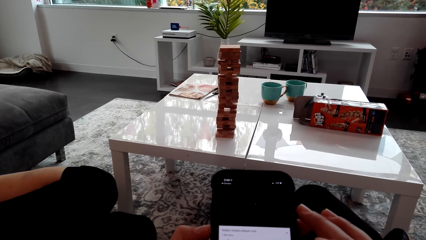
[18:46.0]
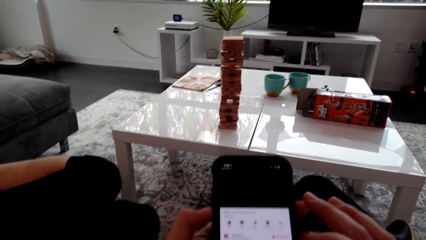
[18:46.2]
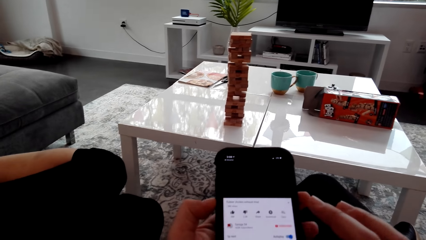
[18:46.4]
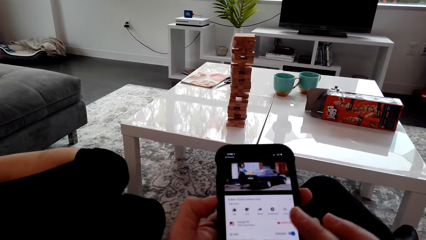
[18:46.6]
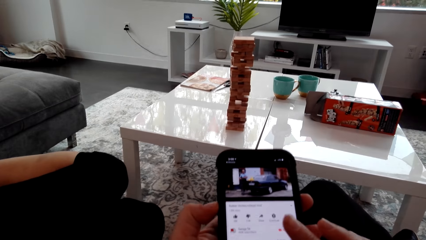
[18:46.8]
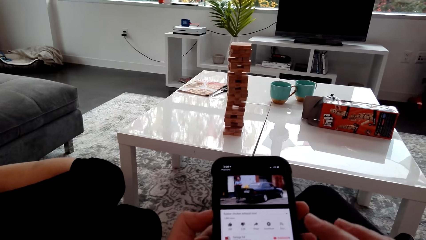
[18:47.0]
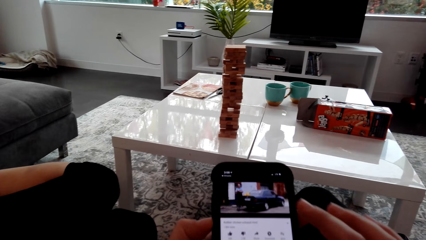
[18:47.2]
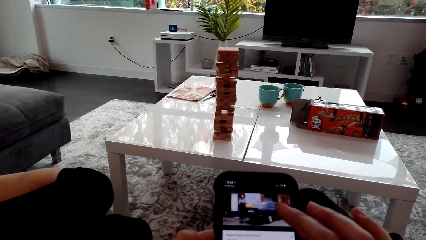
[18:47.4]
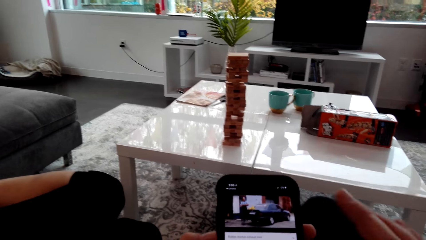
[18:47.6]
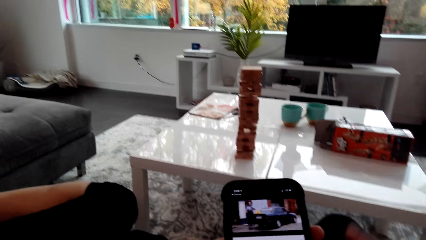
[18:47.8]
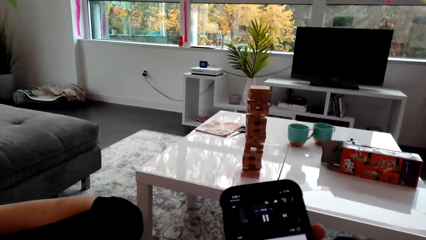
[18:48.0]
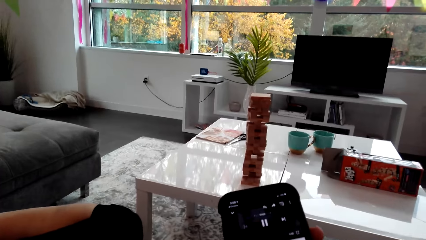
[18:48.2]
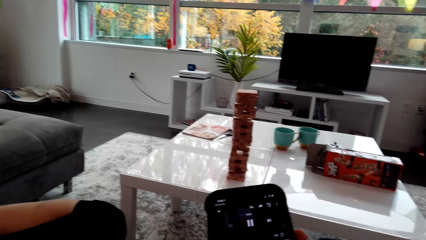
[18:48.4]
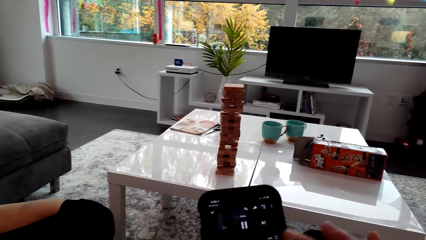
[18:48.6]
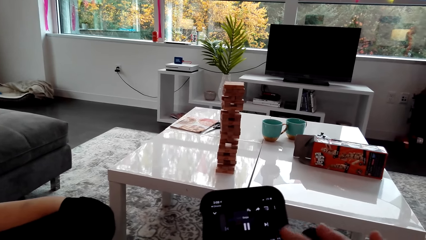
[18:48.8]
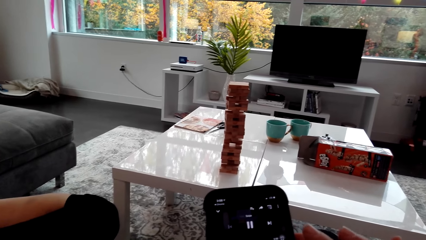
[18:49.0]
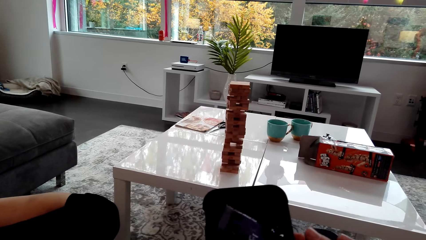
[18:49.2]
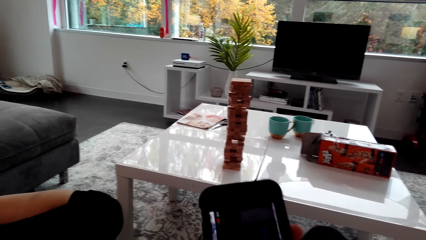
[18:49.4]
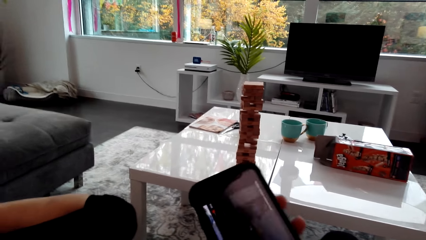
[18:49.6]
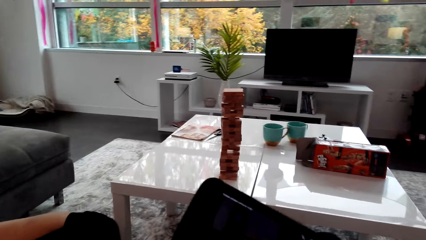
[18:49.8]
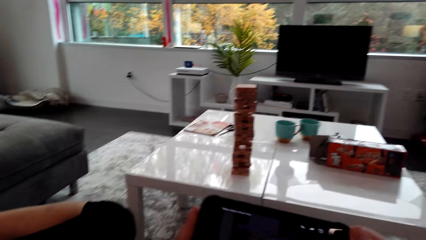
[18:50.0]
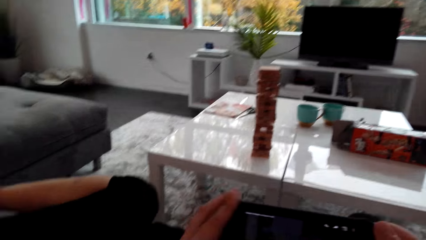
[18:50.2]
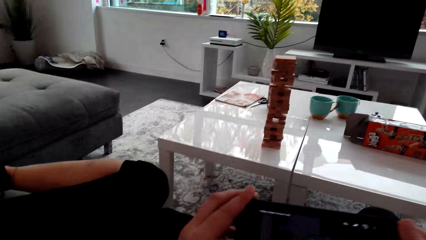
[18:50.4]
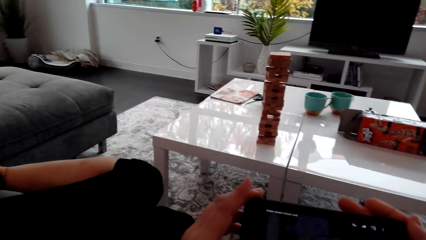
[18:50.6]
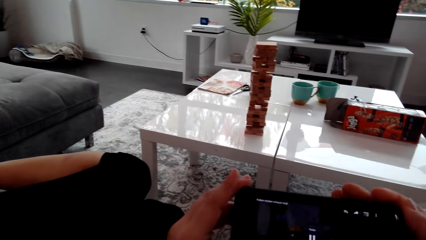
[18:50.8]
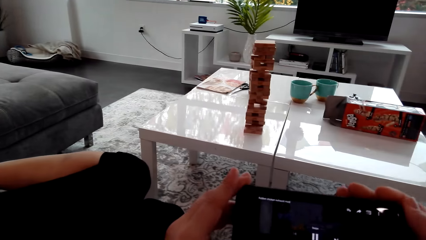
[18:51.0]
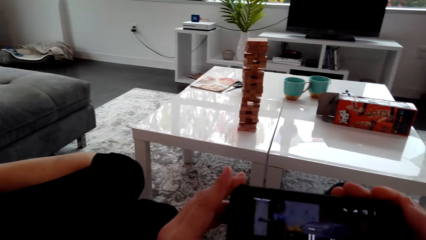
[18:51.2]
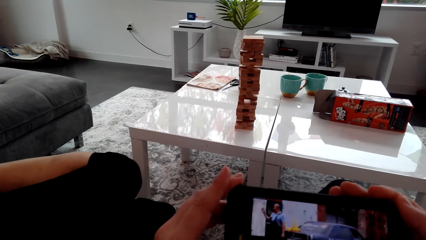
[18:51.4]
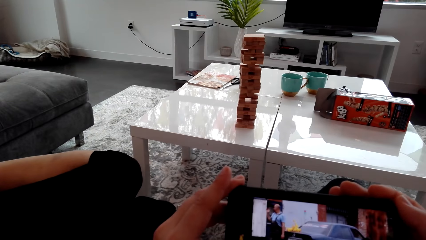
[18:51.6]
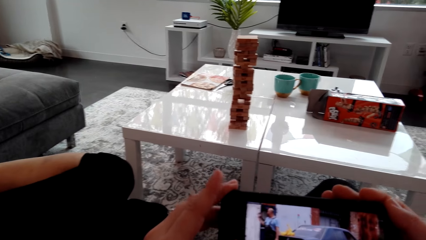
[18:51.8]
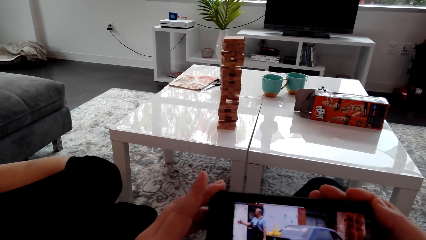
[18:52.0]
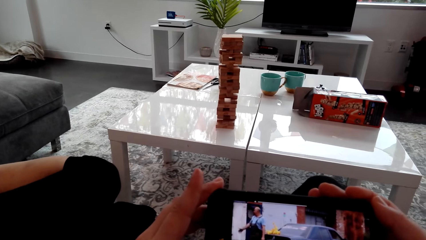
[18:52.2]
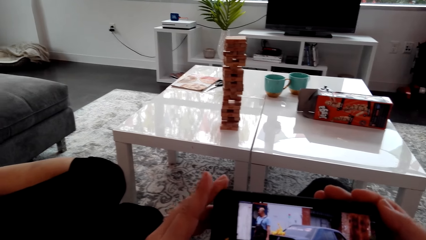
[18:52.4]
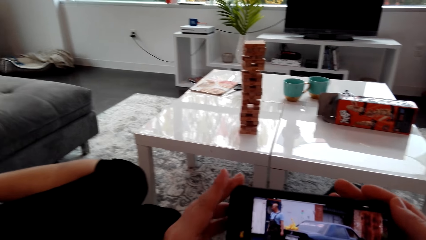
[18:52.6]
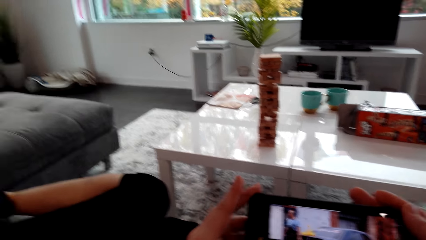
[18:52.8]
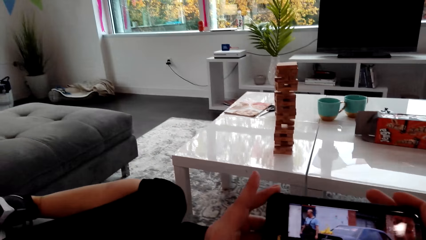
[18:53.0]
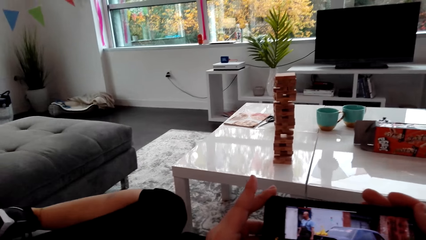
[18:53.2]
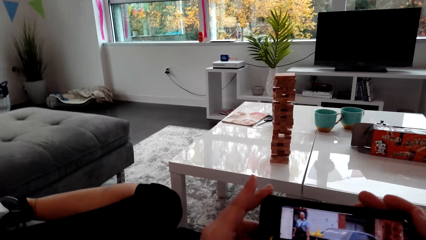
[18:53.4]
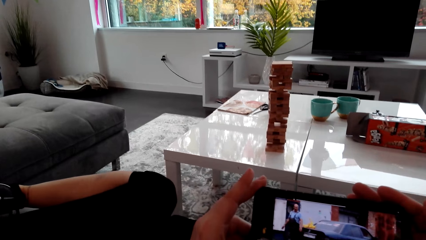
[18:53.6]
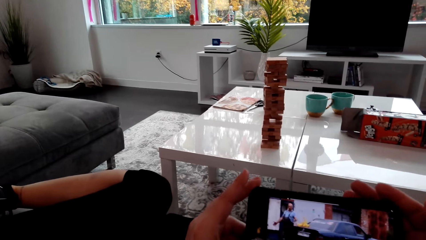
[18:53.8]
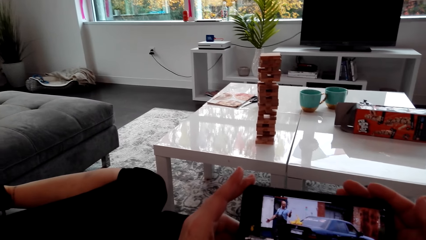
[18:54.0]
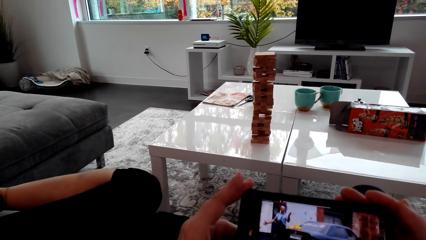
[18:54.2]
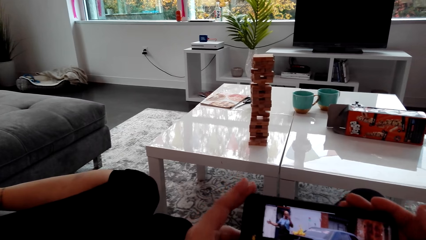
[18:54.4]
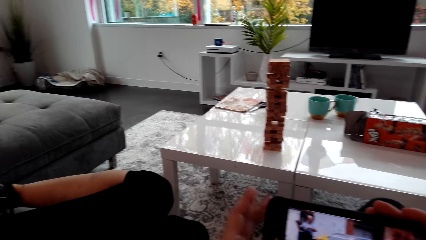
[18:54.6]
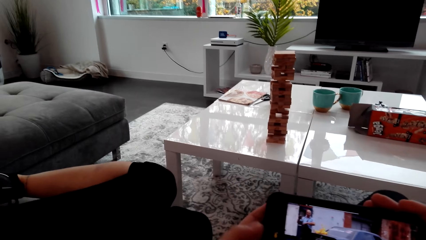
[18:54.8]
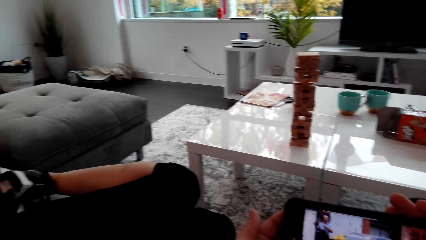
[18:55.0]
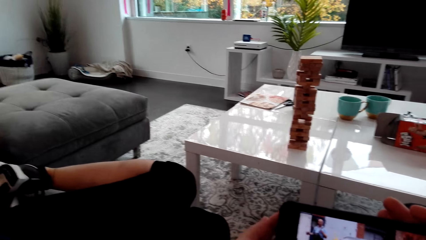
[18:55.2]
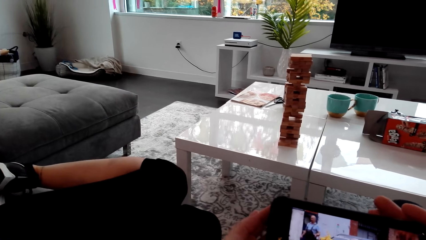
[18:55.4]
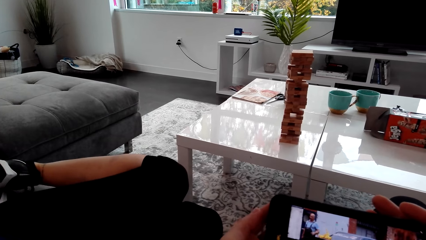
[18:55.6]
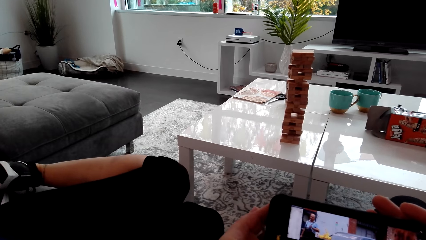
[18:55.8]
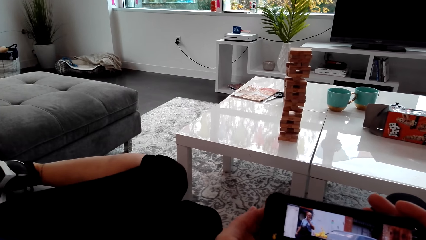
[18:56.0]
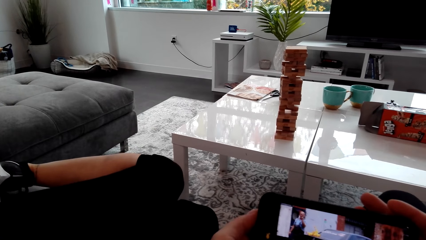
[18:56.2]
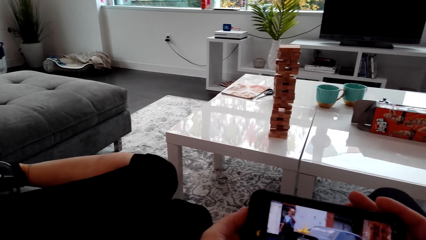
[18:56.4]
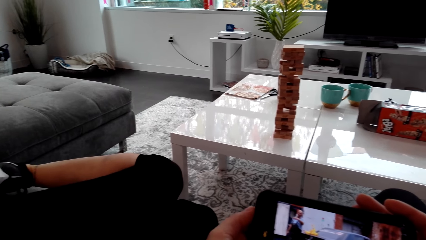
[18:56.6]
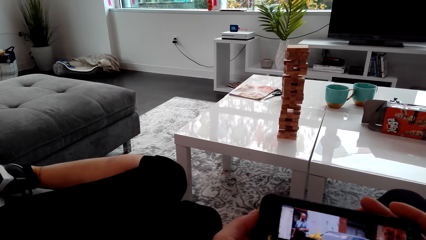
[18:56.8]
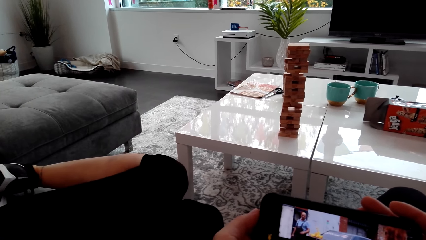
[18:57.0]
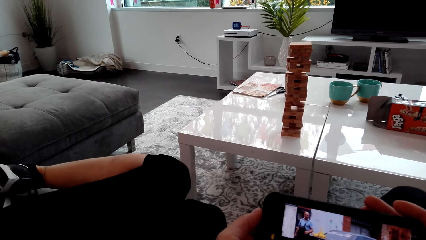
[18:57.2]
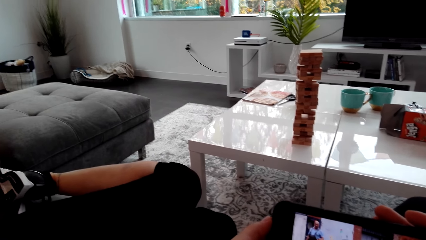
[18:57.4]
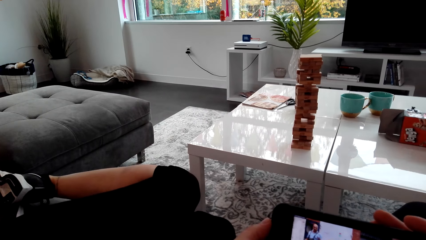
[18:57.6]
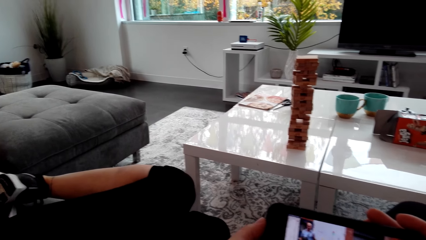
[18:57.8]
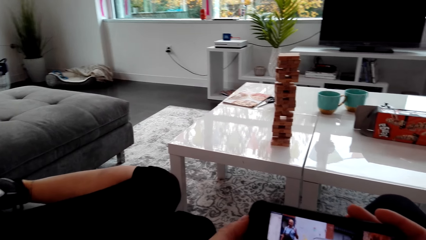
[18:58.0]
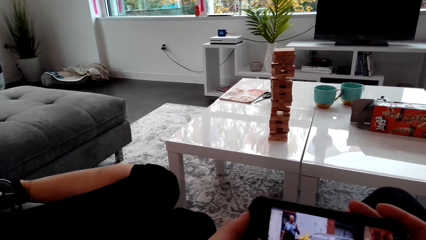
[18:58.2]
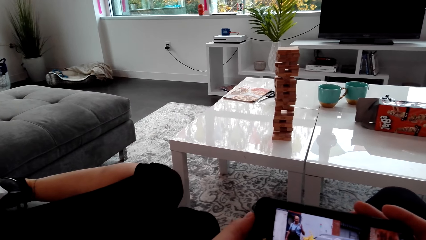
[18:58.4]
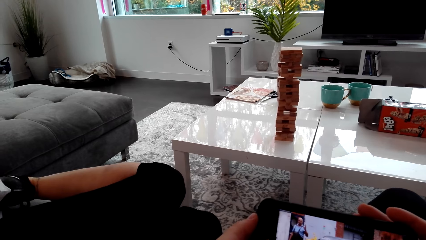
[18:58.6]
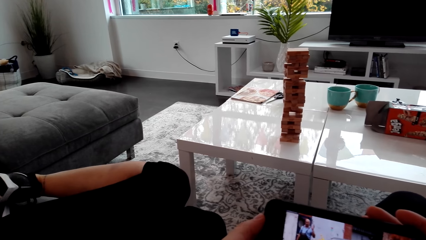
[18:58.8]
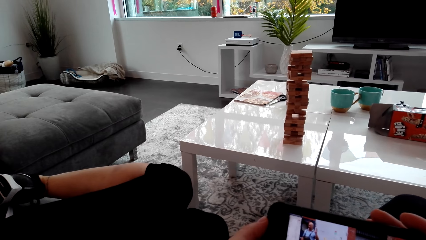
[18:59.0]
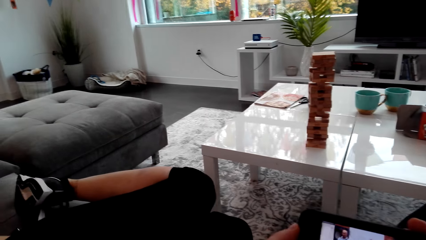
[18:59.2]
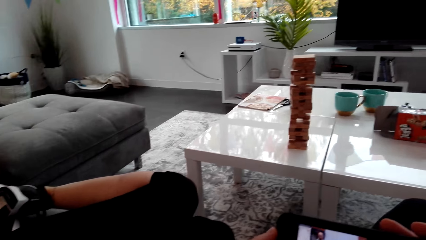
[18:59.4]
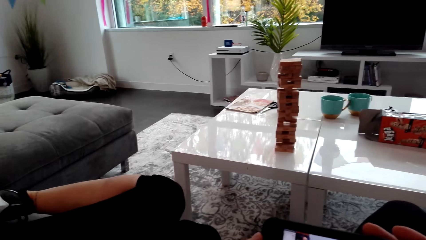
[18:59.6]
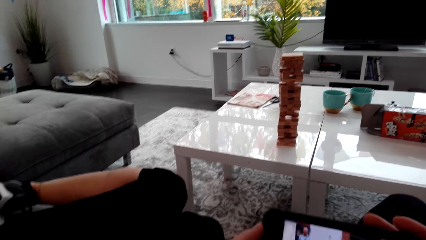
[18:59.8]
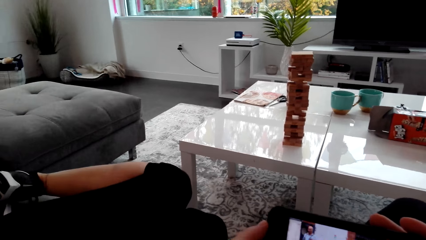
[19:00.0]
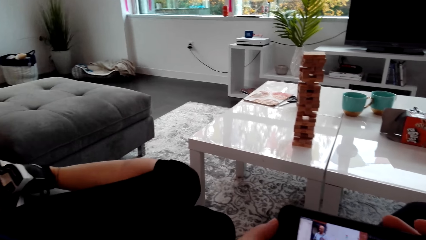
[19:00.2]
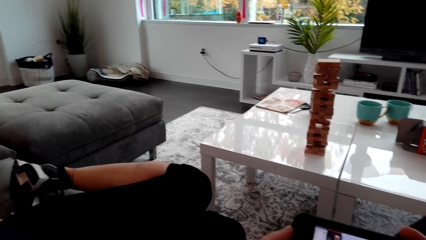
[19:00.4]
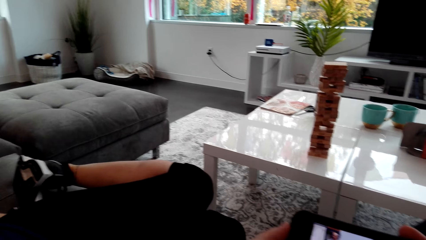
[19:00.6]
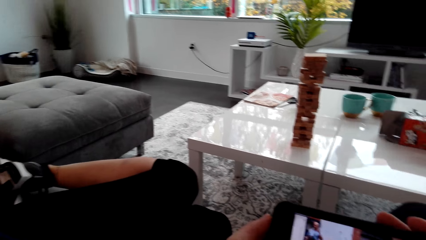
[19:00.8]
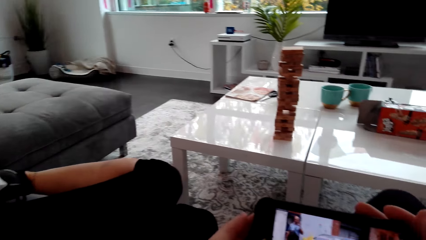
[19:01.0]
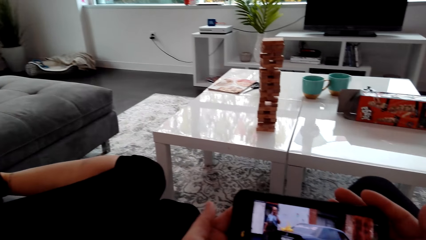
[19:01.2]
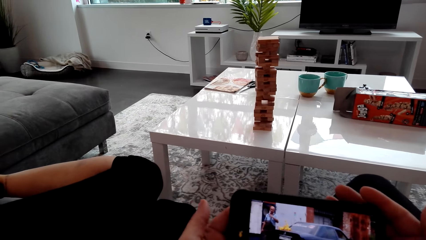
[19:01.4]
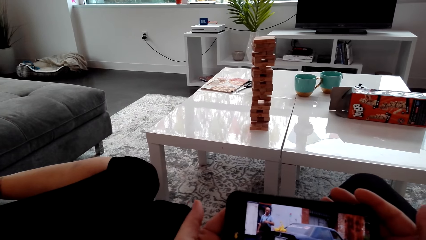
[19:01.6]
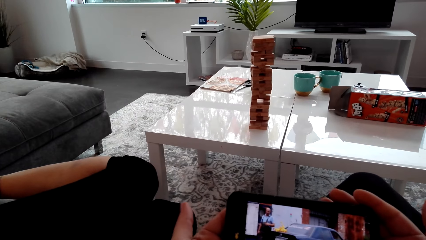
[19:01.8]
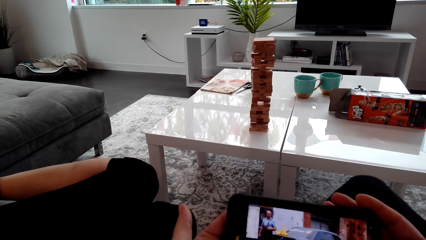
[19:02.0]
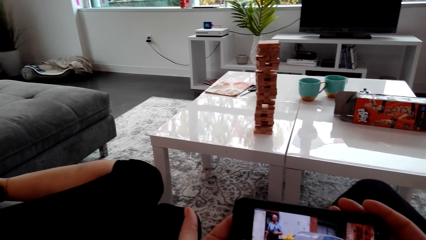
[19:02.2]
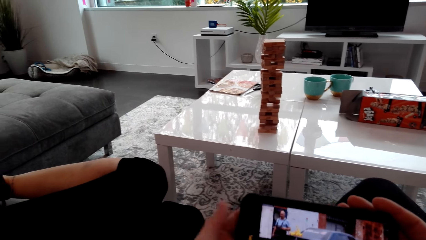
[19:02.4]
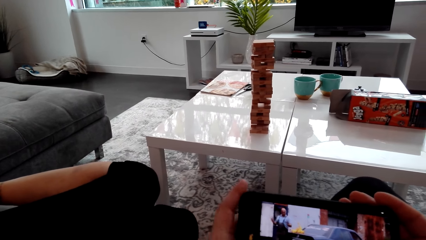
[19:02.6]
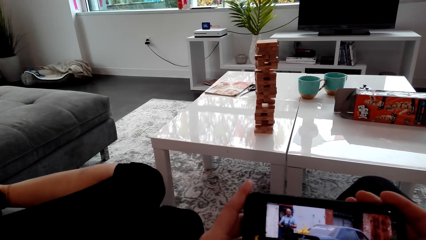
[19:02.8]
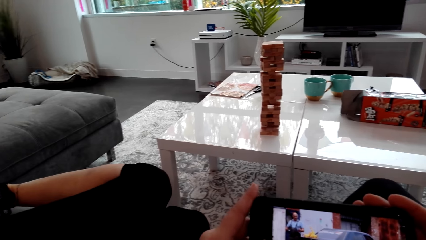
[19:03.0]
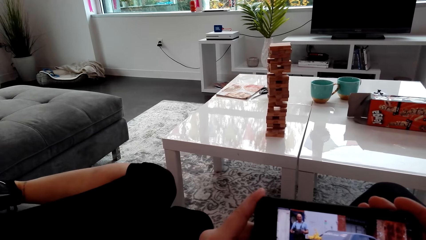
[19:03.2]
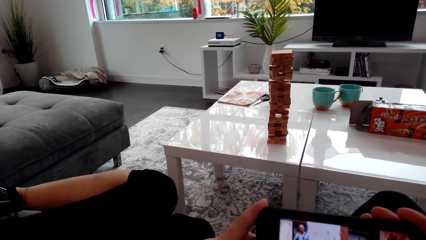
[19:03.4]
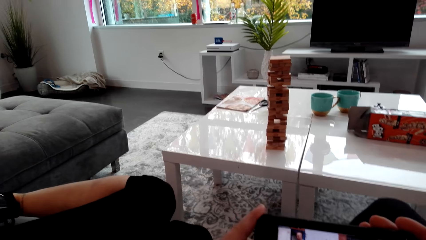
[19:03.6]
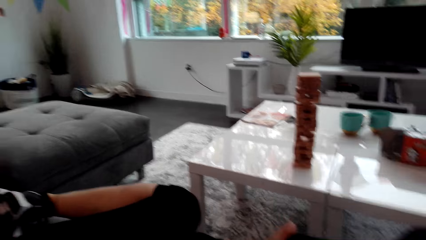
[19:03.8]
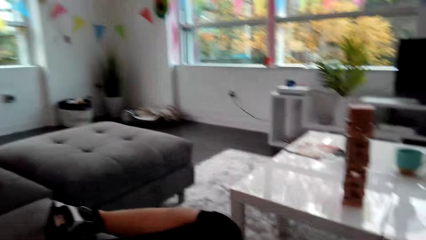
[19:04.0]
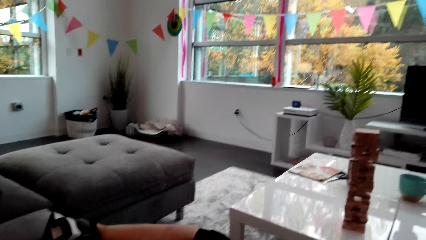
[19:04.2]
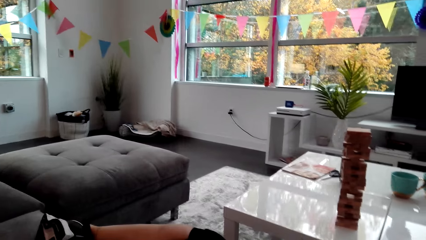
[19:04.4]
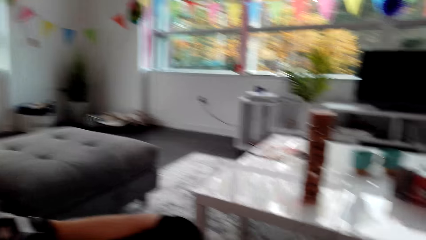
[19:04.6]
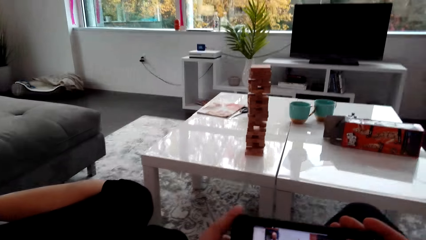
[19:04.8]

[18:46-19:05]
A lady watches the phone with the camera wearer. The camera wearer scrolls the phone. They rotate the phone. They watch the phone. The lady watches the phone.
